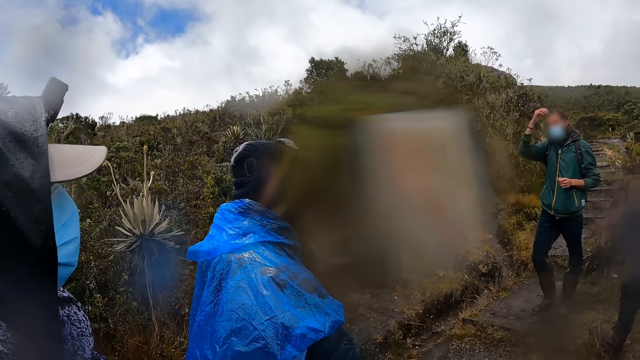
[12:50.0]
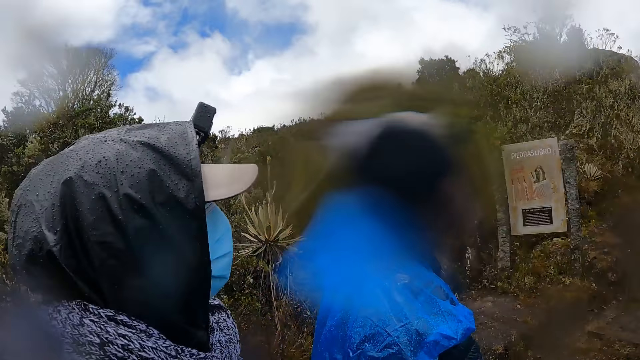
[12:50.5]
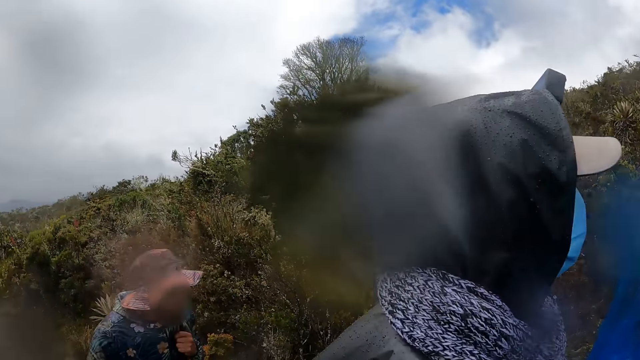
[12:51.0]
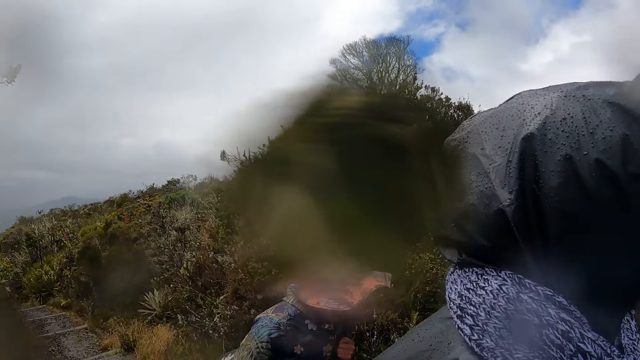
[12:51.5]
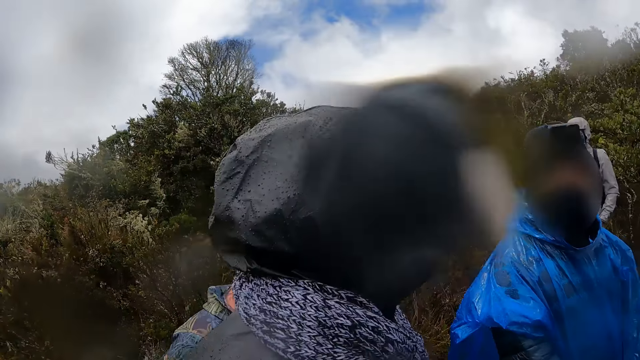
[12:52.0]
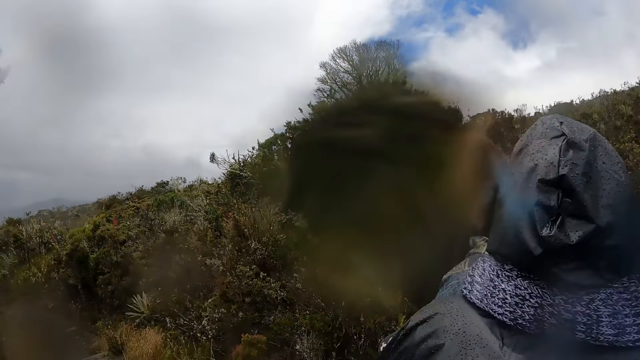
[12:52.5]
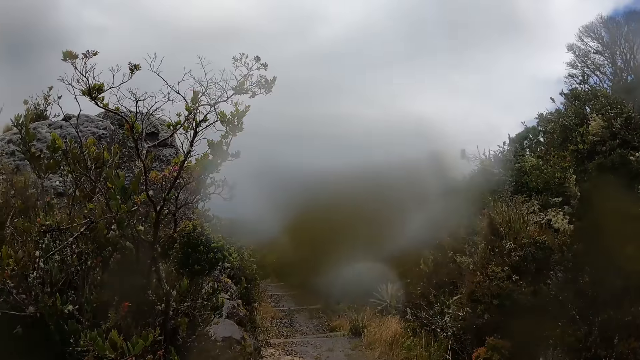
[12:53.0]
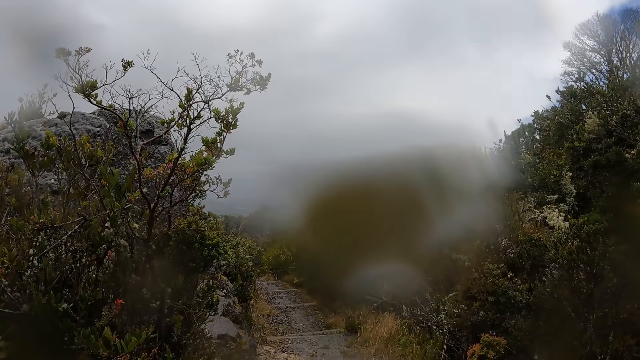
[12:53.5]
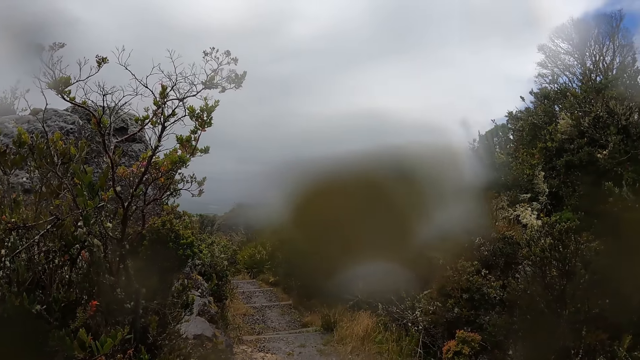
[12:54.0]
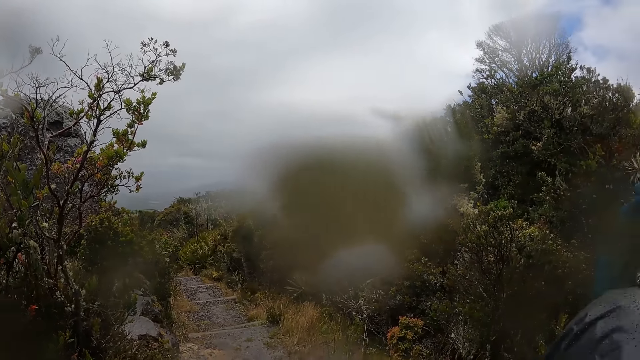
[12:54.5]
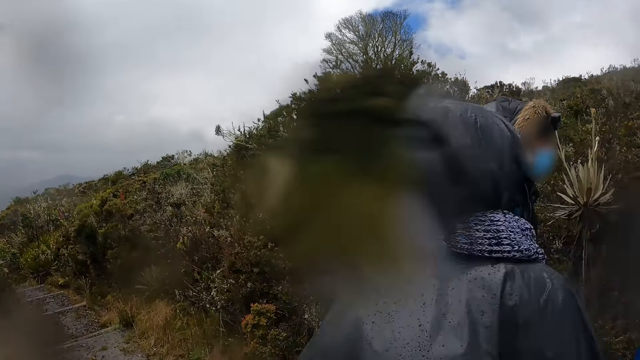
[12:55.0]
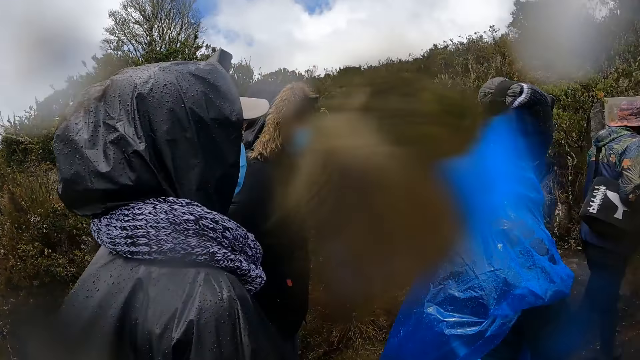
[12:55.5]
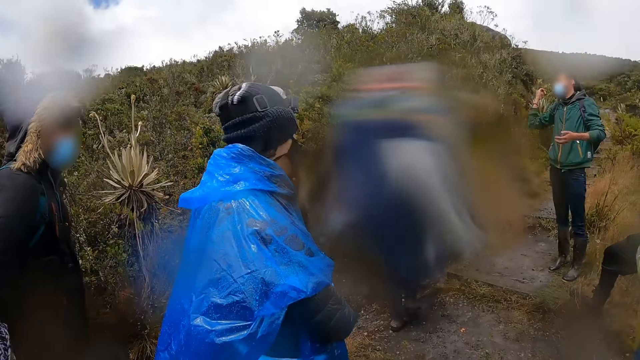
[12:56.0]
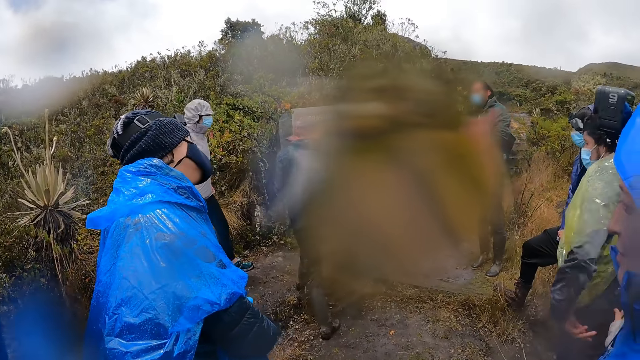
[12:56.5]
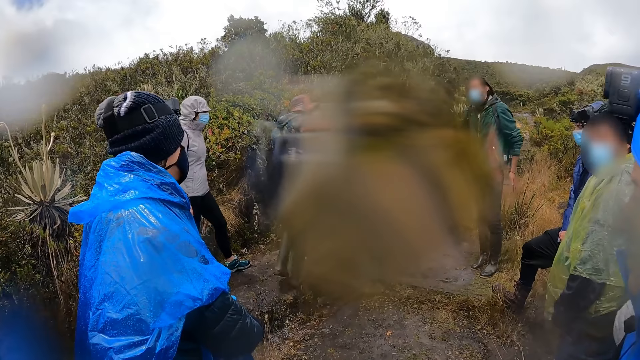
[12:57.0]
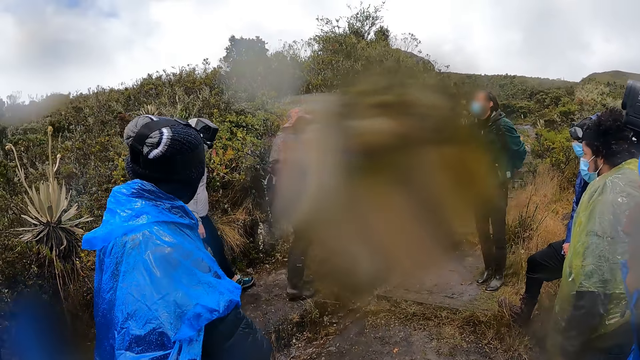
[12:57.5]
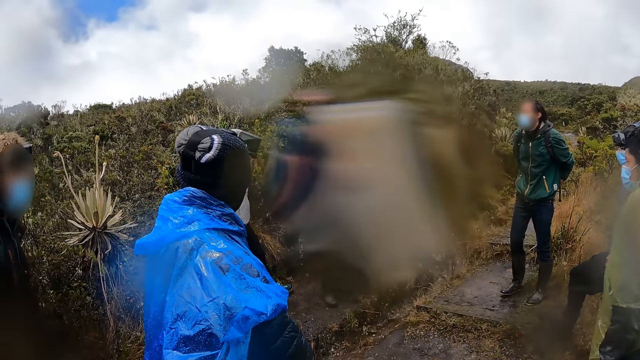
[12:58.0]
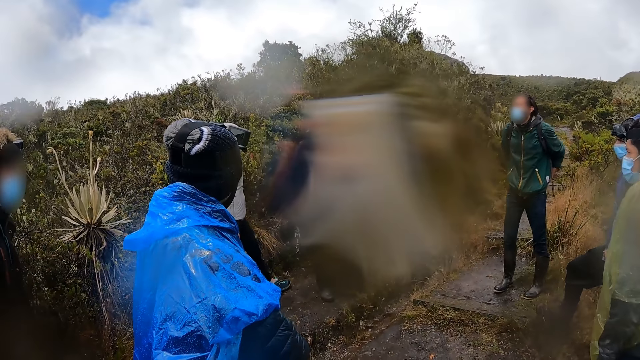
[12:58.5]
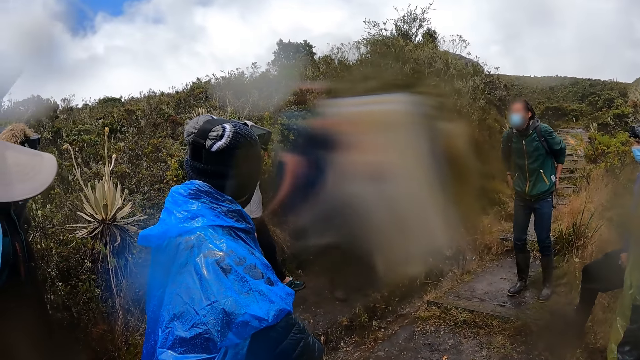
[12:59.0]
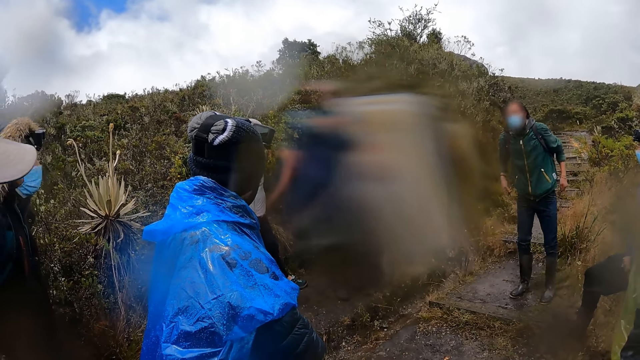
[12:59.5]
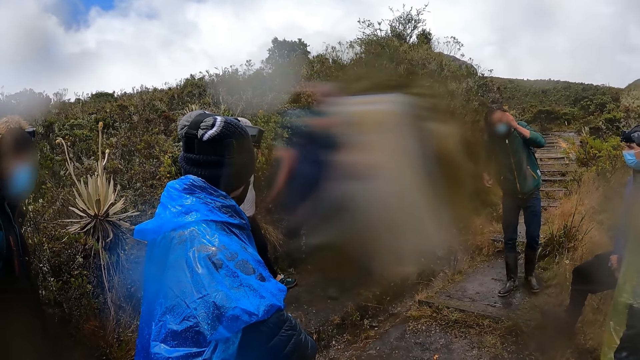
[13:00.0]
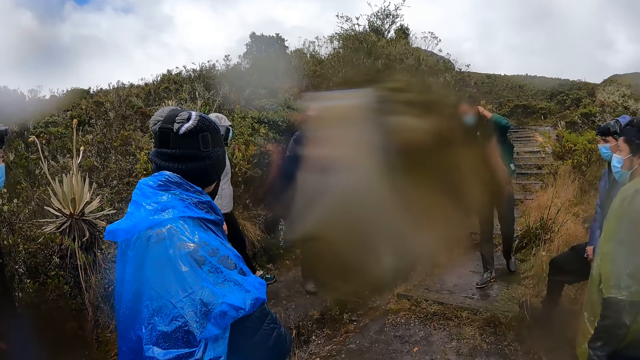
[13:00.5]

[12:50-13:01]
A man lifts his hand. The camera wearer looks around. Another man walks. The camera wearer looks around. The first man moves his hand.

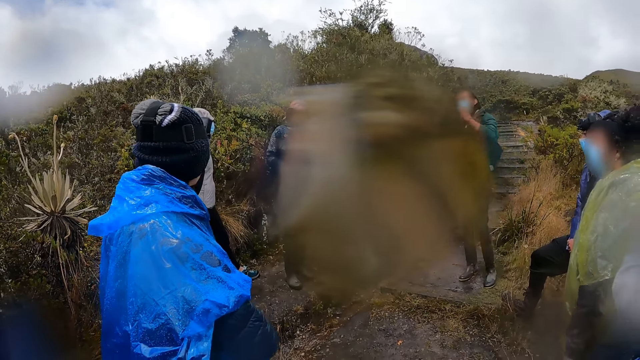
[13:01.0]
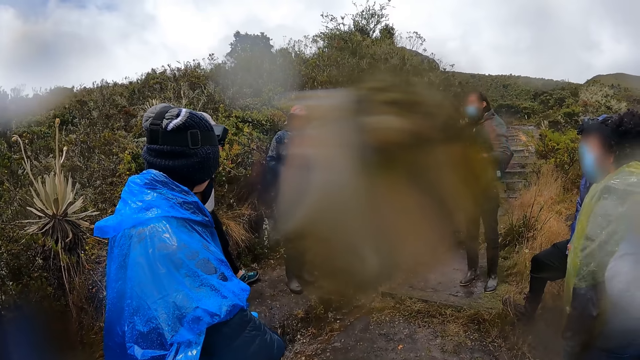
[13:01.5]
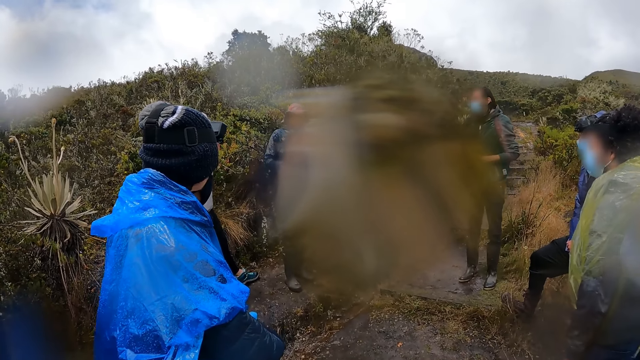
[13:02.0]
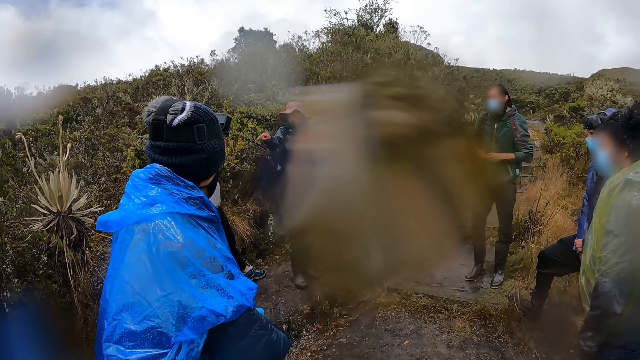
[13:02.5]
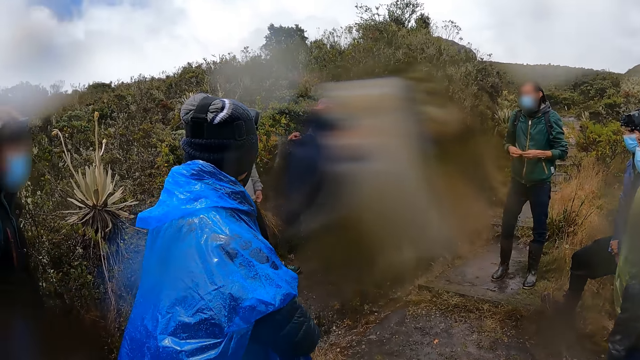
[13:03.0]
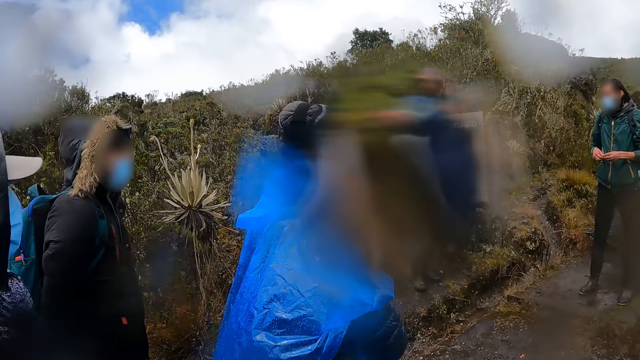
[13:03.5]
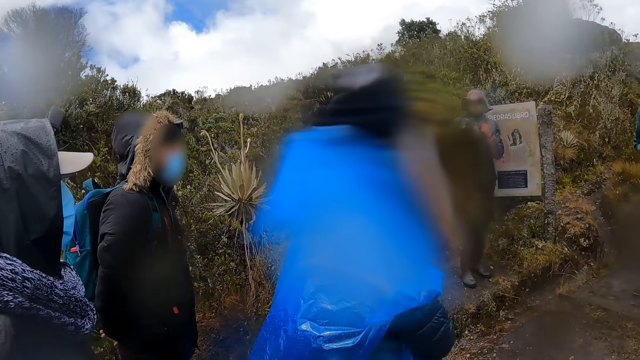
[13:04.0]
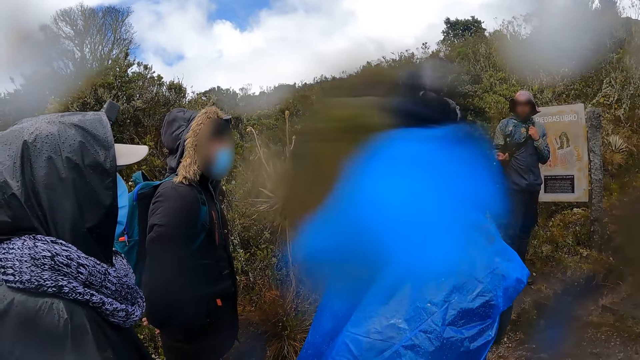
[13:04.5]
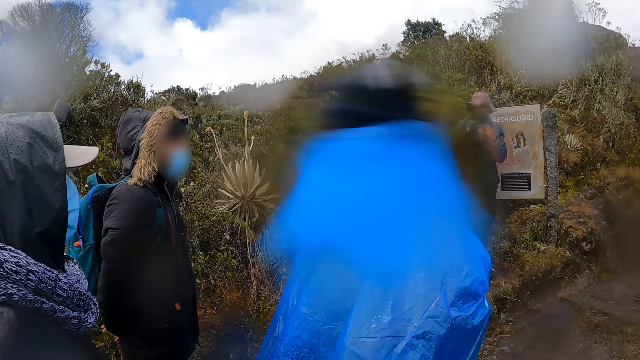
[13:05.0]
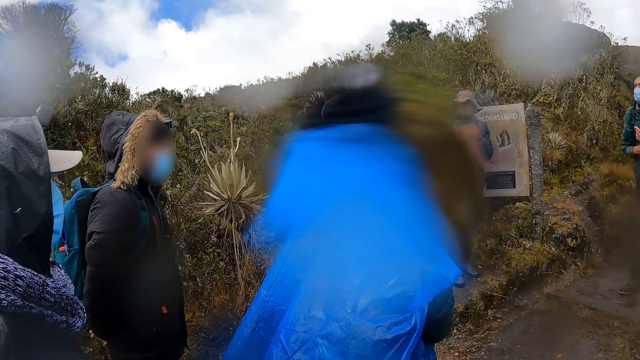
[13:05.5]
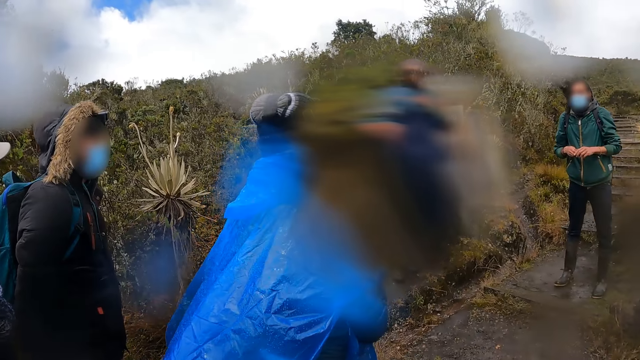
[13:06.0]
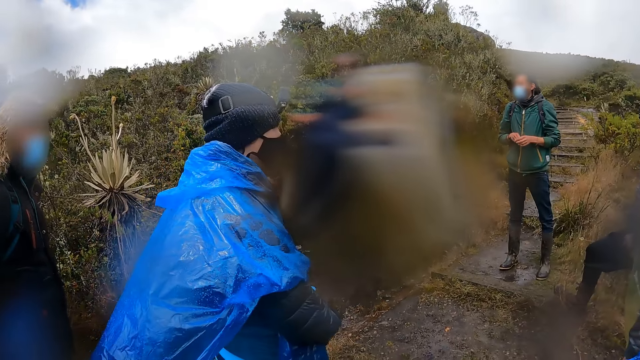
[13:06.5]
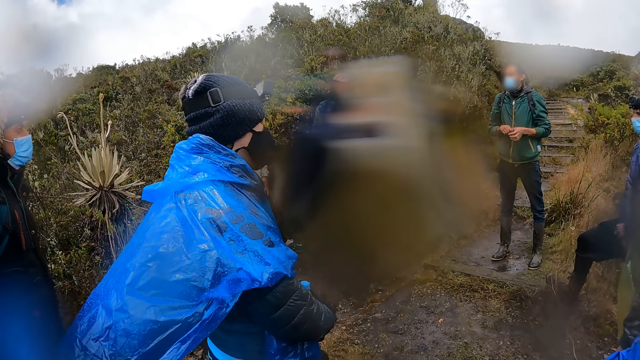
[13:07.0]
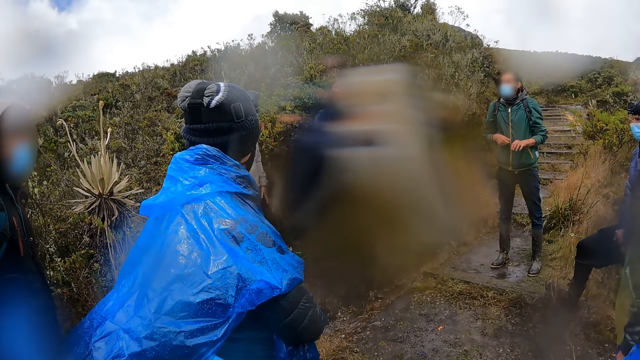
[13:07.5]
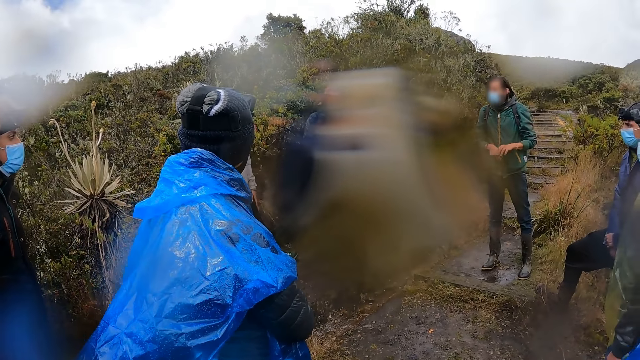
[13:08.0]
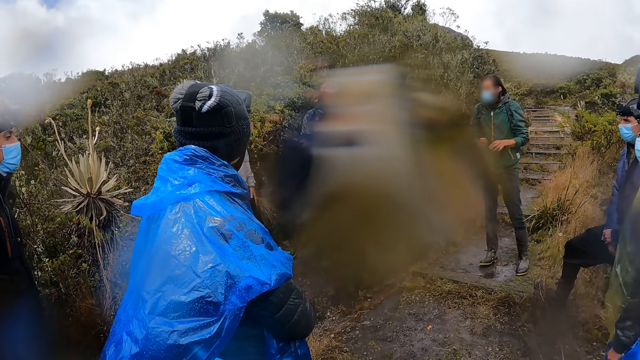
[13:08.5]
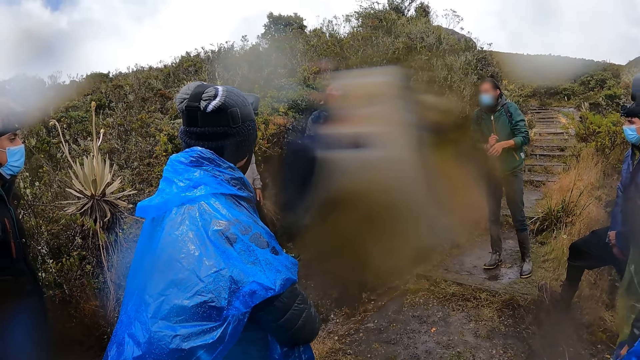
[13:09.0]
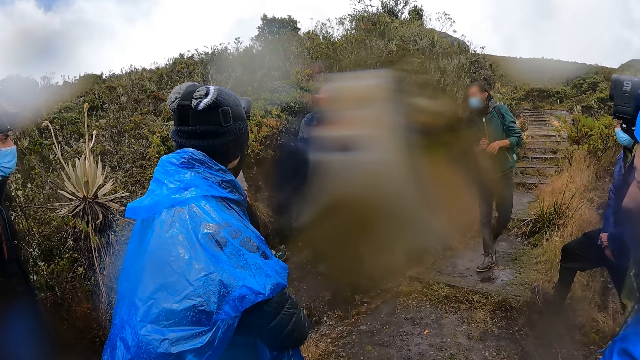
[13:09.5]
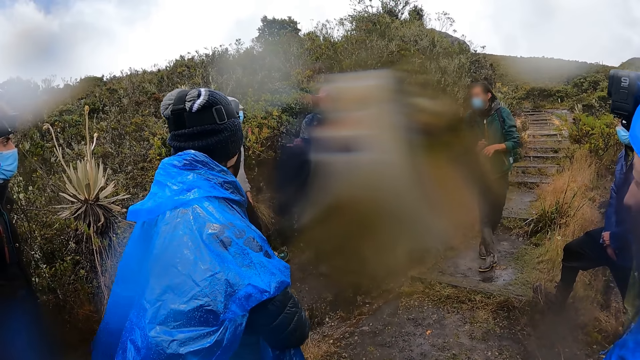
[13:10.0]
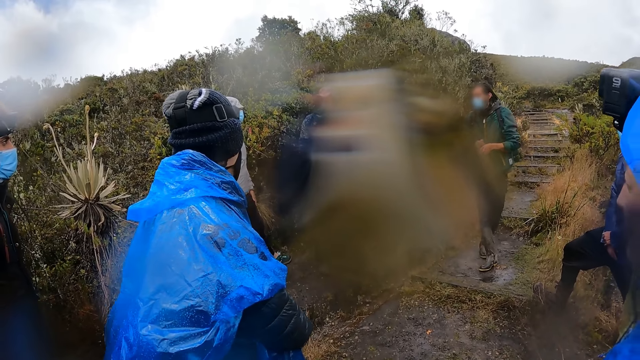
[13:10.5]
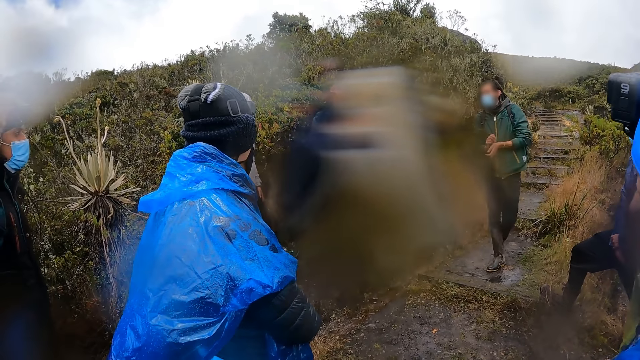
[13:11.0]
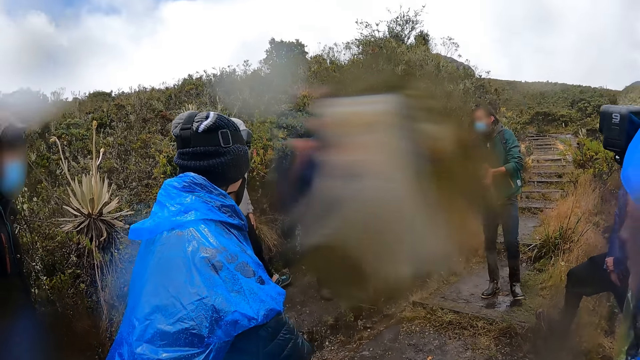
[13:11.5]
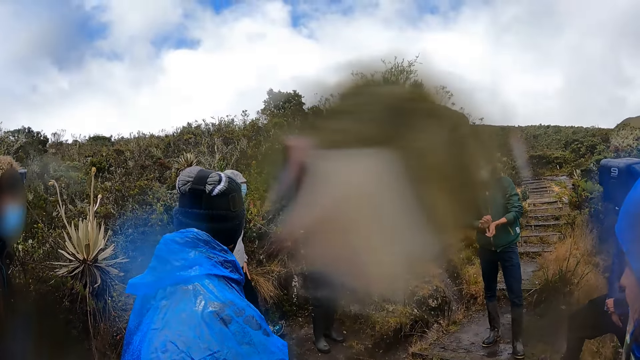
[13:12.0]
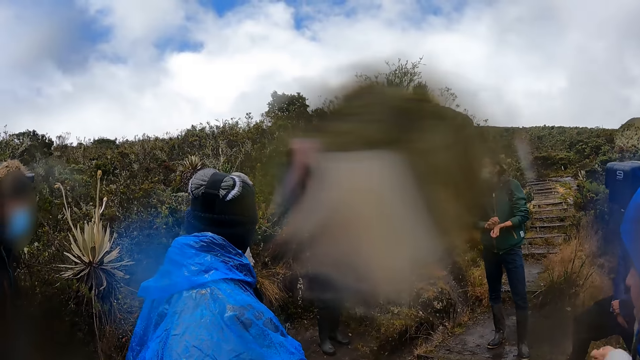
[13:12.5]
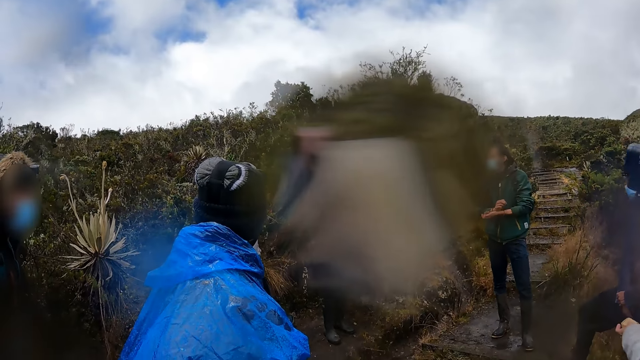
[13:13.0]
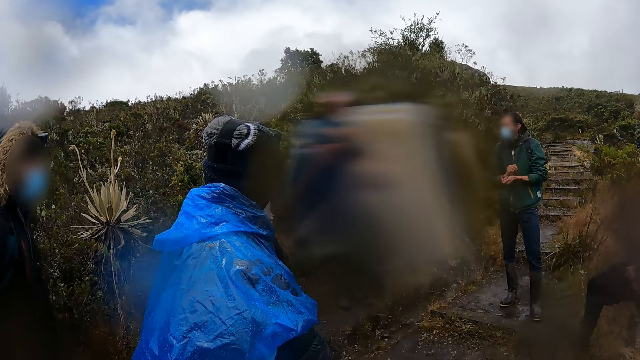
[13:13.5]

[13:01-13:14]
A man moves his hand. A woman looks behind. Another man moves his hand and moves his legs.
